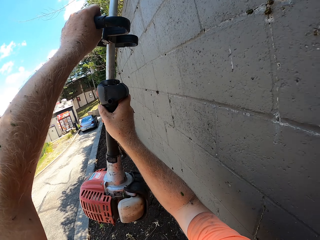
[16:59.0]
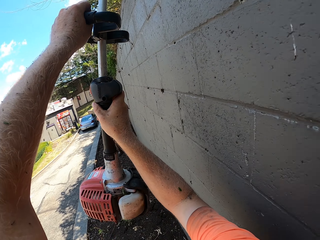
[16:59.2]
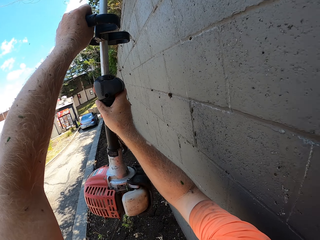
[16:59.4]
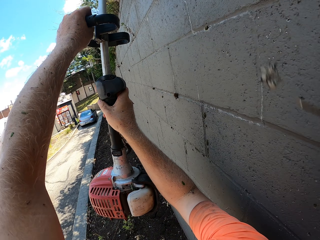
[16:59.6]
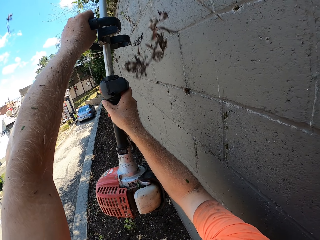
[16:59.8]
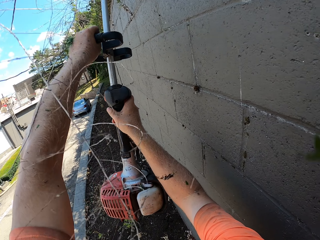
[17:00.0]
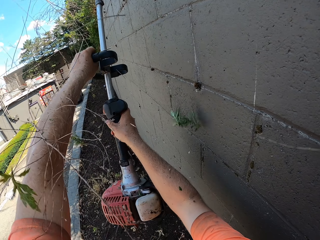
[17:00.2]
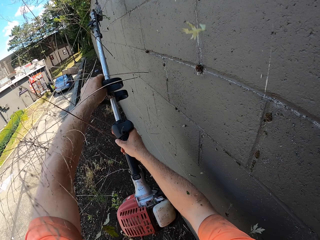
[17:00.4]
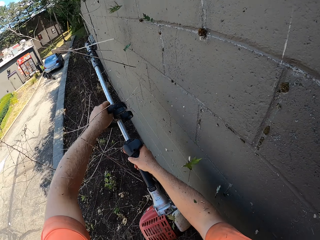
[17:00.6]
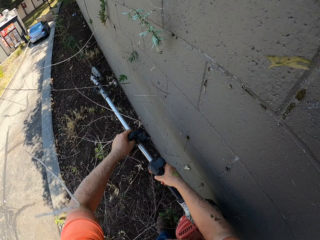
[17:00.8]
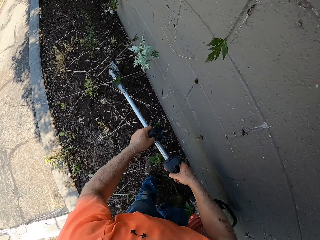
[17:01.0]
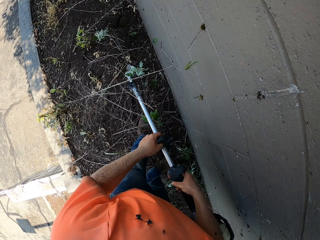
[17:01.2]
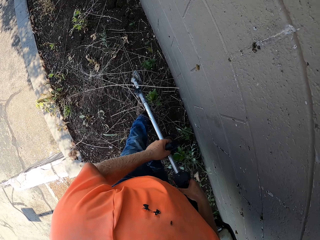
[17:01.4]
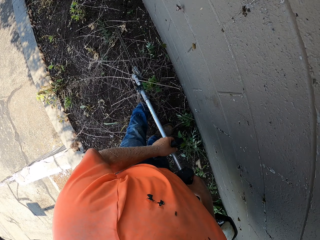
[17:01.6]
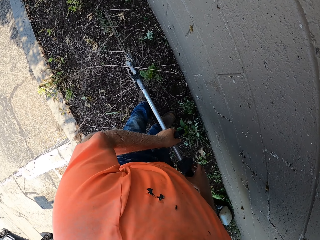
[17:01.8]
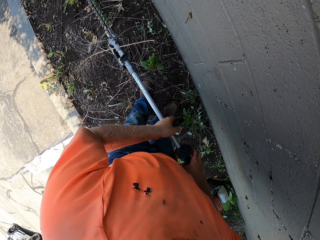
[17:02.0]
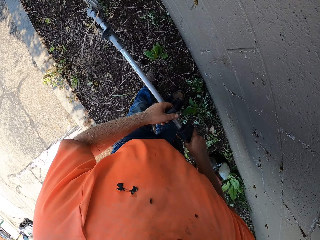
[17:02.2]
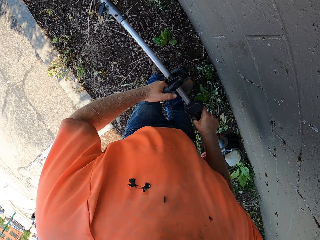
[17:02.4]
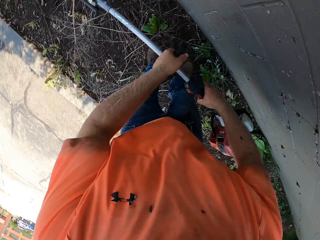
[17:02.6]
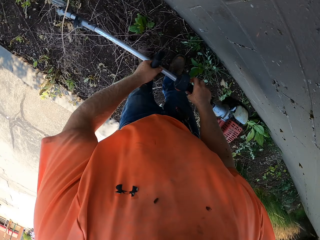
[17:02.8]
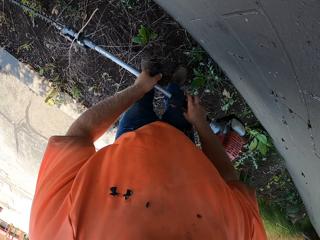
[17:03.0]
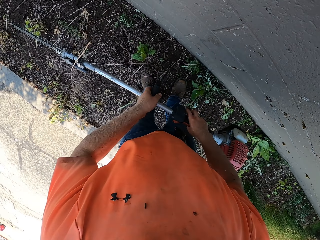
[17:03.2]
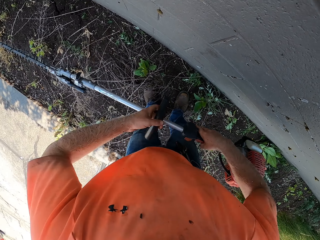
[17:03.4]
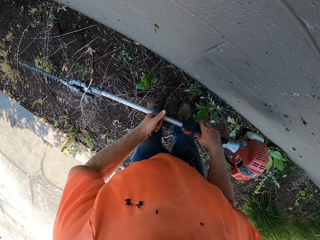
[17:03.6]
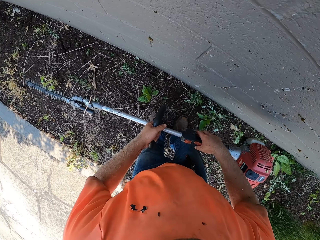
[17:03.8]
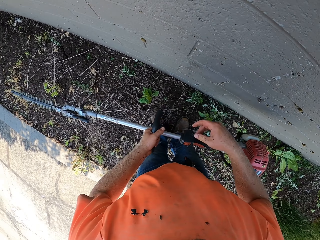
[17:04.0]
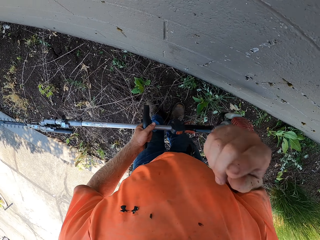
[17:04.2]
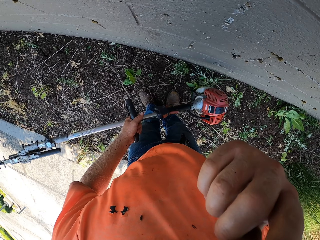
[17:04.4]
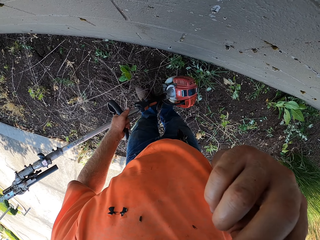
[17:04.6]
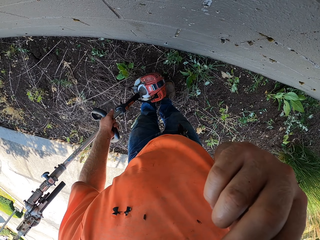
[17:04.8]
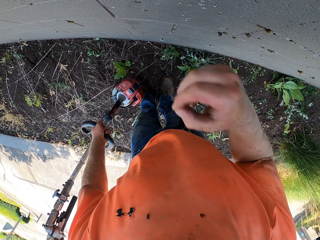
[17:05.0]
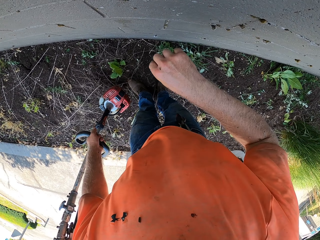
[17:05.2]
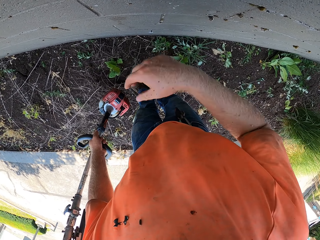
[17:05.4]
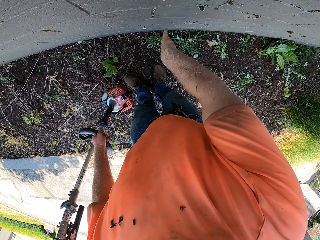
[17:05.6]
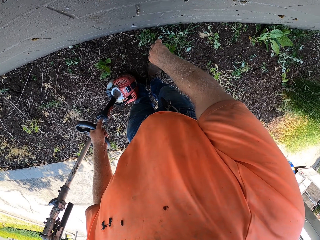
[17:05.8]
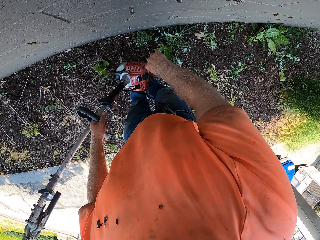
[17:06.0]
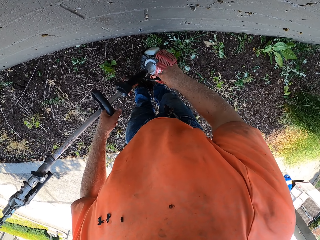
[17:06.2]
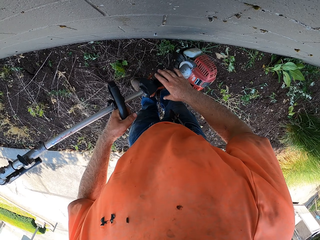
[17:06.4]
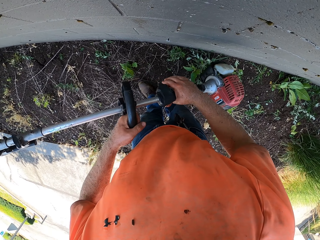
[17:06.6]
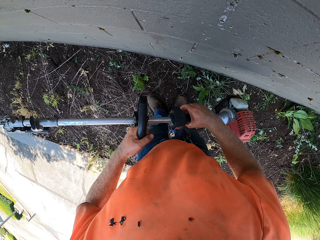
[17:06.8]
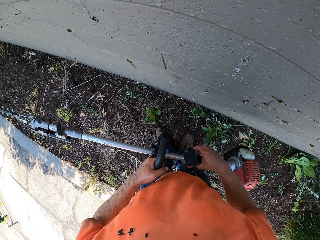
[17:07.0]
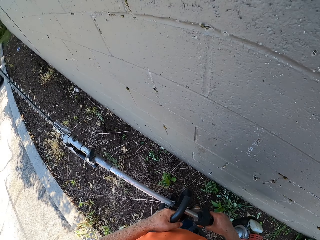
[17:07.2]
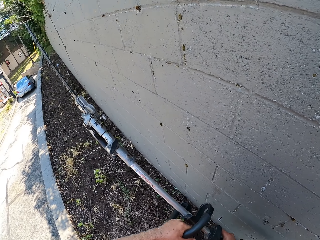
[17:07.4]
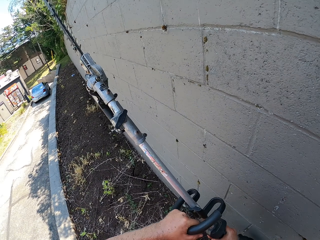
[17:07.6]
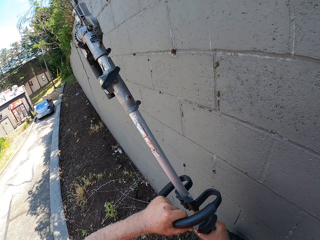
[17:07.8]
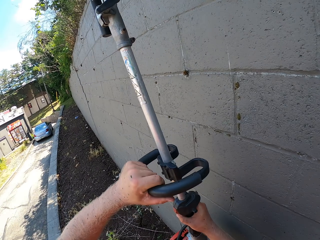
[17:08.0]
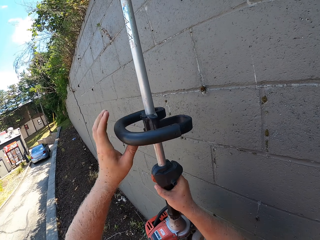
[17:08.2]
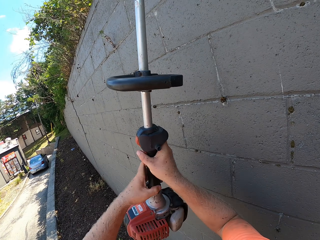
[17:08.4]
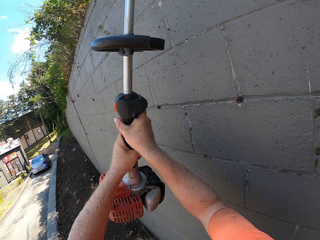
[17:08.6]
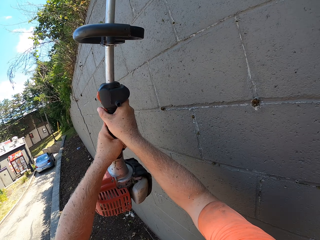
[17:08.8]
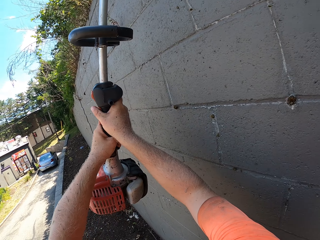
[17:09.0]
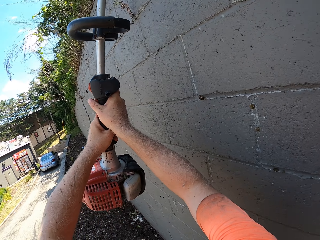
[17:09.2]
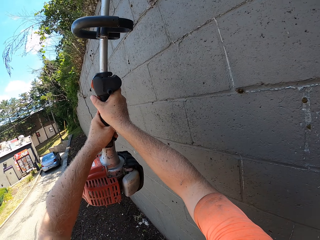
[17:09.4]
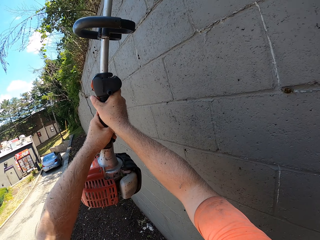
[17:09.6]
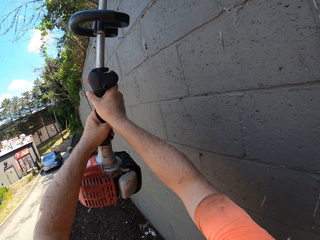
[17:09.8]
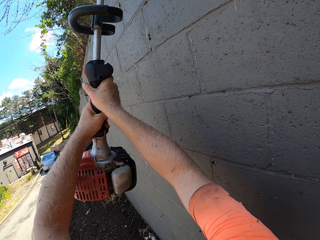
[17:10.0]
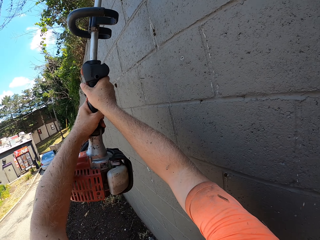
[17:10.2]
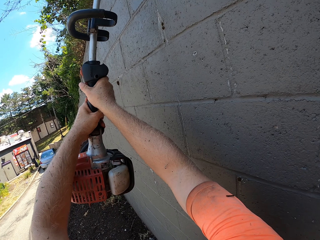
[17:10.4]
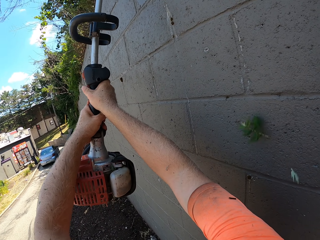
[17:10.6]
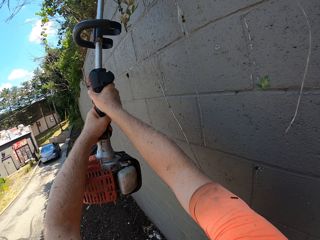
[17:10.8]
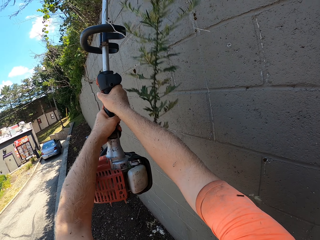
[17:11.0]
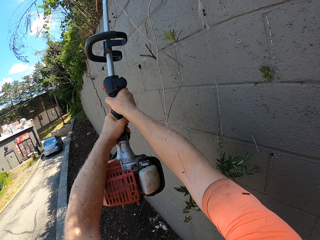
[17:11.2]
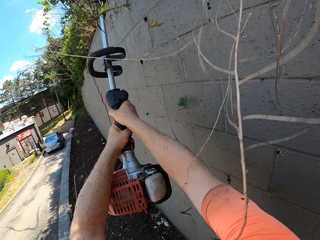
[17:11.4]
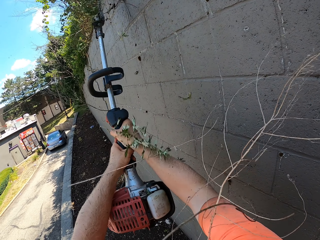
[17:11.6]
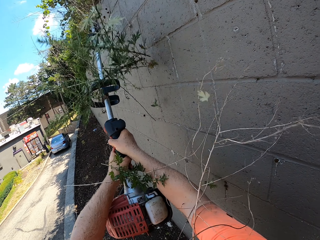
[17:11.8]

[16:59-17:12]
The camera wearer shakes dirt off his body. He scratches his face. He shakes his hand. He holds the lawn mower or hedge trimmer. He trims the edges of flowers on the wall with the hedge trimmer in his hands.

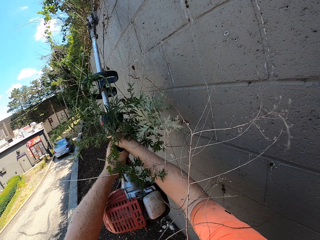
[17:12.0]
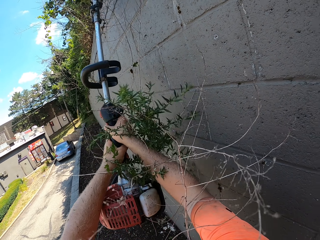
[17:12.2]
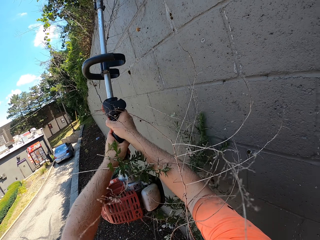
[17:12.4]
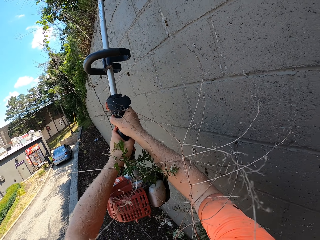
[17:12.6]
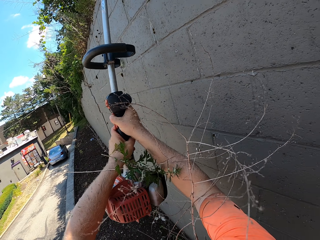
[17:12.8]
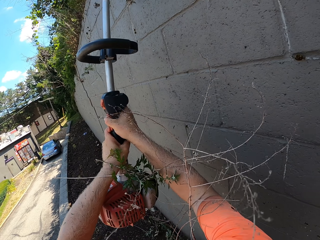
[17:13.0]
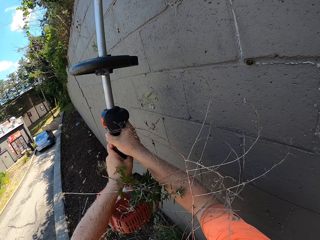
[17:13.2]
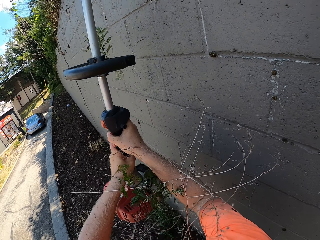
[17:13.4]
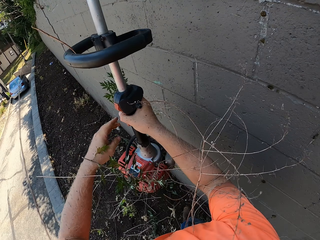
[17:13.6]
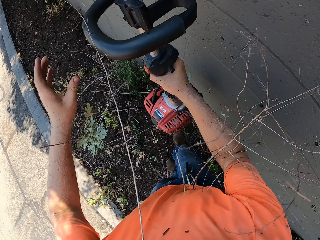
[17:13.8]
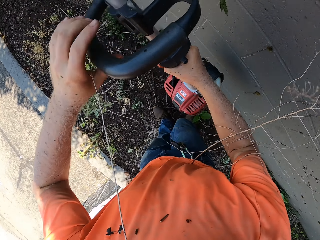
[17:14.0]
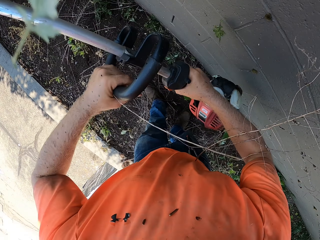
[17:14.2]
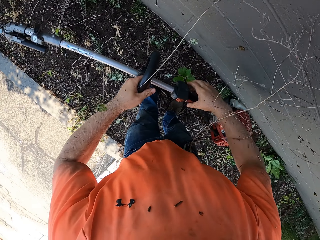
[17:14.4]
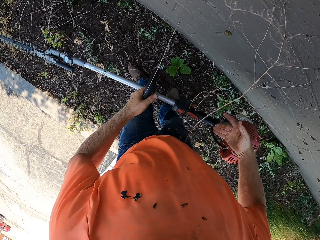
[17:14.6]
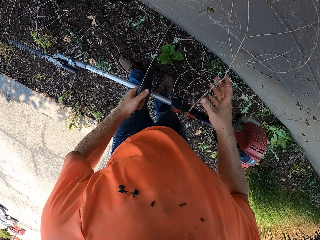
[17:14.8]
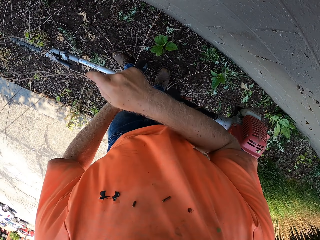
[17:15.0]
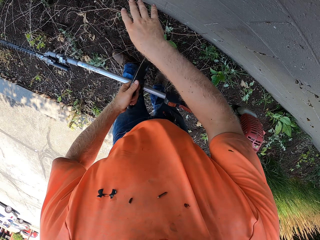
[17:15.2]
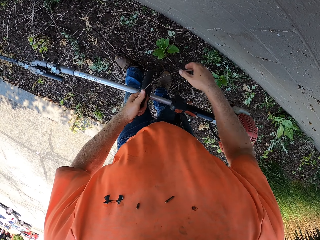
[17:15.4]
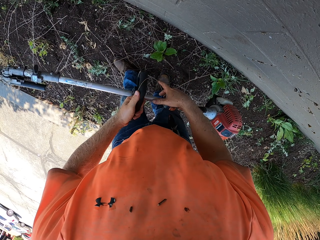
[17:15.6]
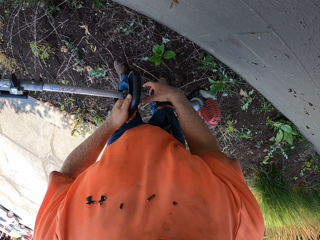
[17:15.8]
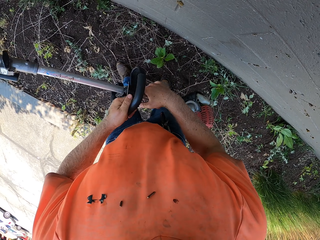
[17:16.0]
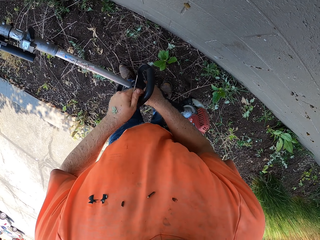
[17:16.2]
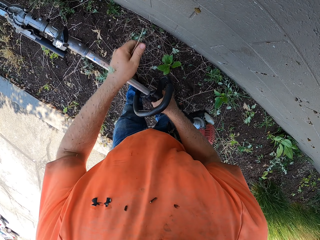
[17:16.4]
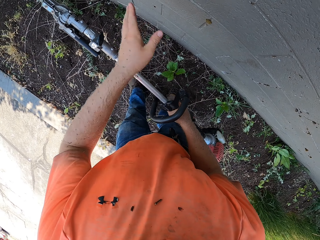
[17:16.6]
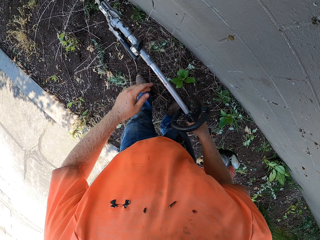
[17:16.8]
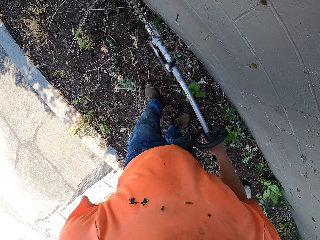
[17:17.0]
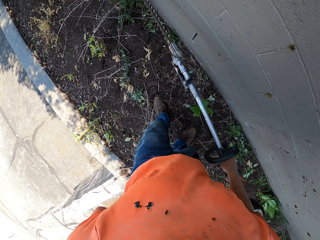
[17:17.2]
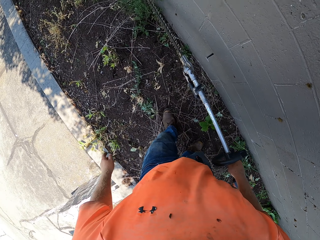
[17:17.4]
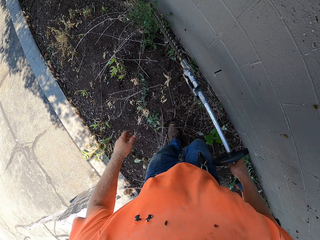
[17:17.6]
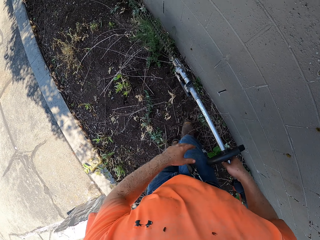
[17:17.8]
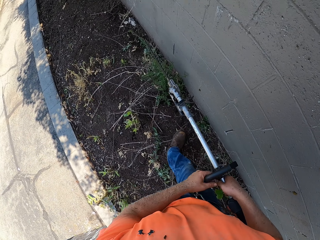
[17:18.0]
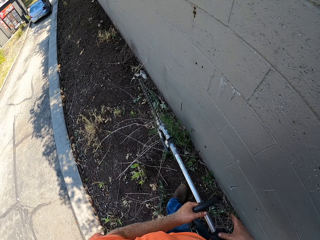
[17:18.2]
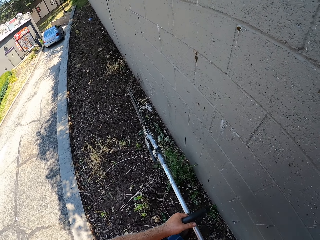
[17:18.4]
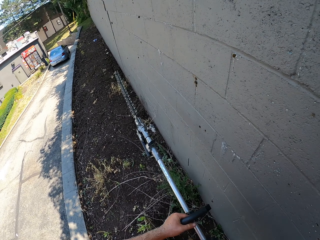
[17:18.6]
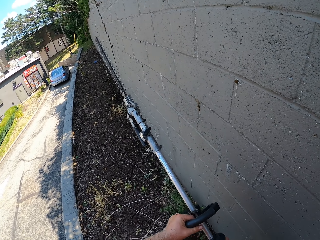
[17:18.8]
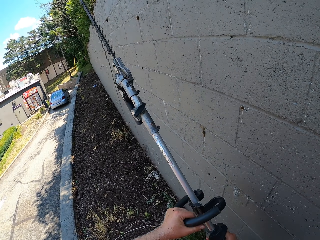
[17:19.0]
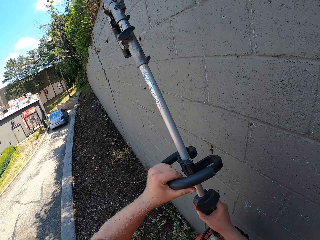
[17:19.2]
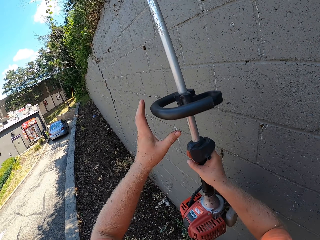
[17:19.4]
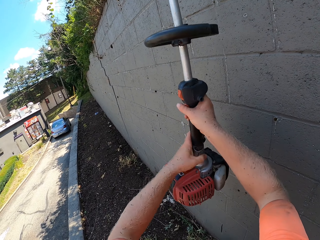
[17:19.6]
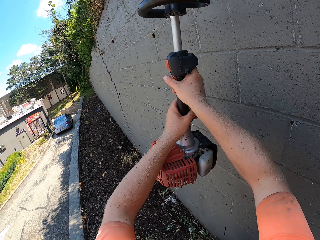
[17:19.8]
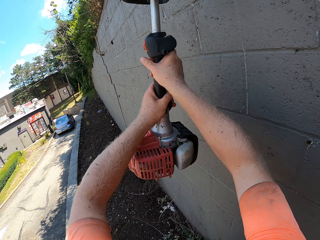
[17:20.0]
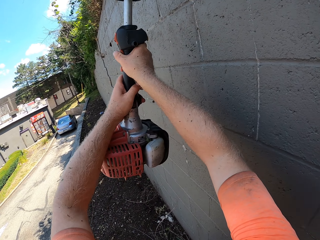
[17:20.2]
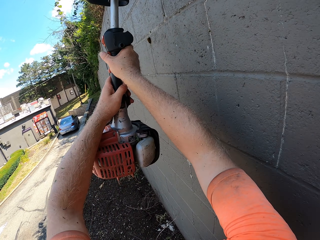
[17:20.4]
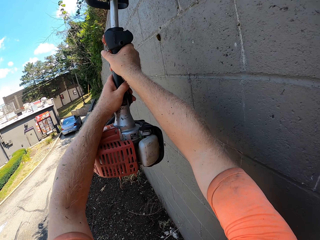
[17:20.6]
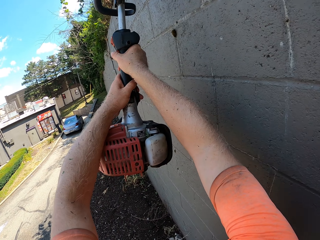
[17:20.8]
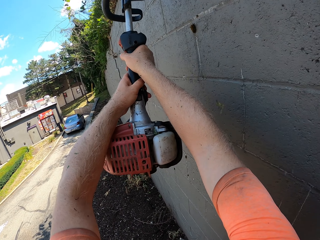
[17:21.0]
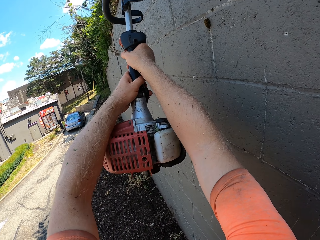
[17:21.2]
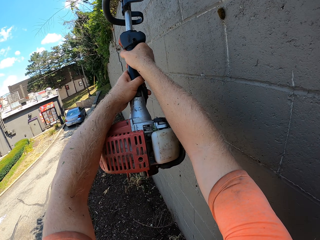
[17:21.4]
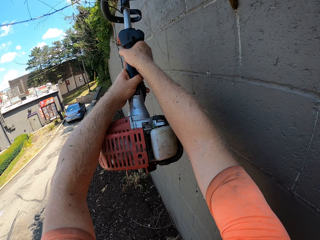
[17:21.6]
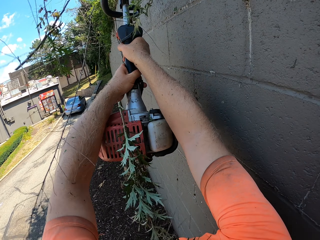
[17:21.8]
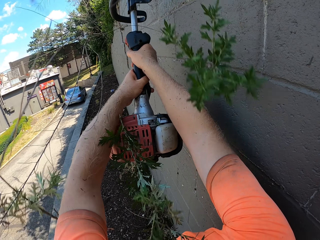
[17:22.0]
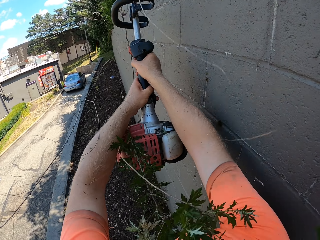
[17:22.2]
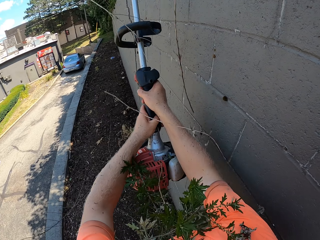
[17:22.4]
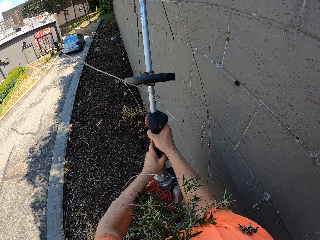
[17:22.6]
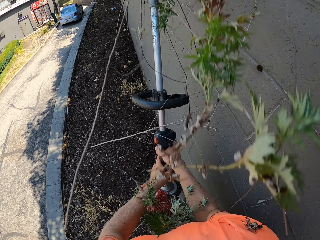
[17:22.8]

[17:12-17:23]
The camera wearer grabs the handle of the hedge trimmer with his left hand. He removes dry plants on the hedge trimmer with his hands. He trims the edges of flowers on the wall with the hedge trimmer in his hands.
